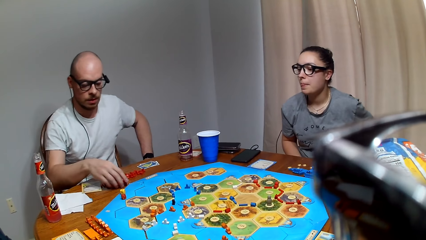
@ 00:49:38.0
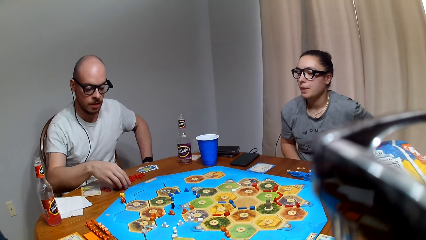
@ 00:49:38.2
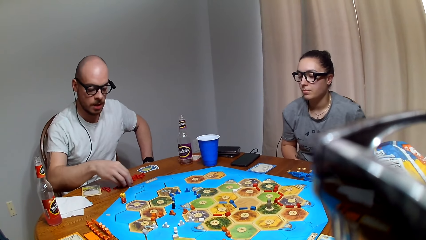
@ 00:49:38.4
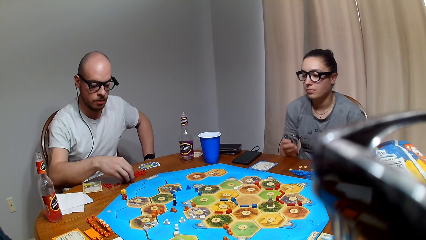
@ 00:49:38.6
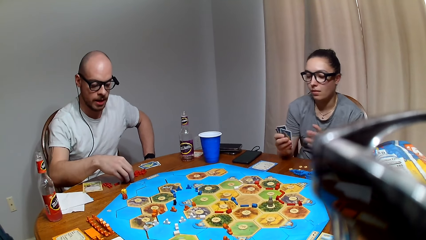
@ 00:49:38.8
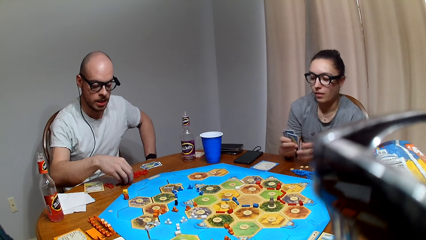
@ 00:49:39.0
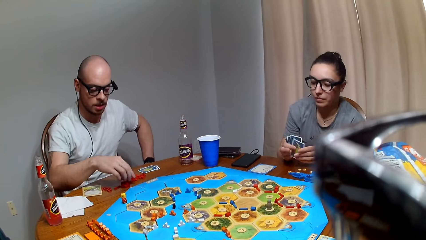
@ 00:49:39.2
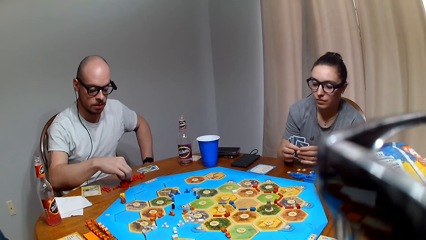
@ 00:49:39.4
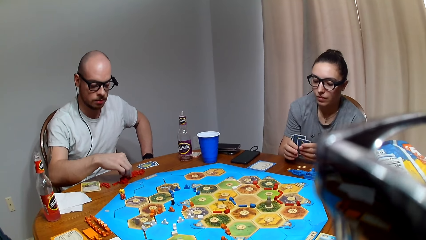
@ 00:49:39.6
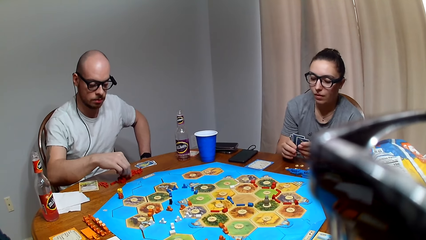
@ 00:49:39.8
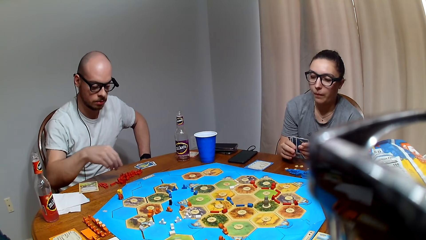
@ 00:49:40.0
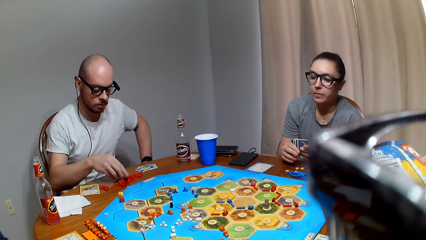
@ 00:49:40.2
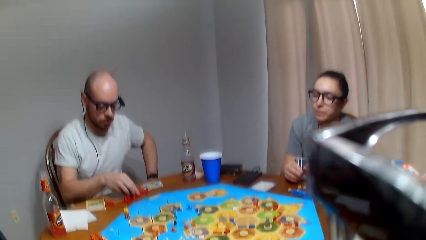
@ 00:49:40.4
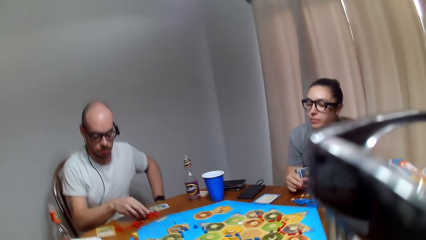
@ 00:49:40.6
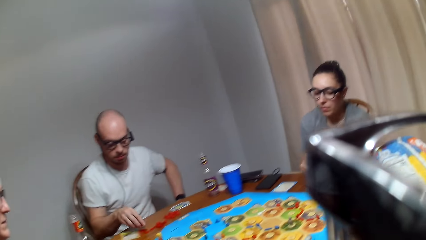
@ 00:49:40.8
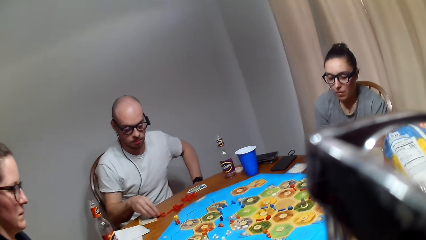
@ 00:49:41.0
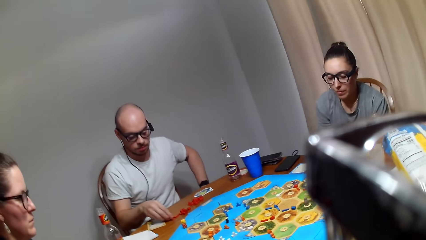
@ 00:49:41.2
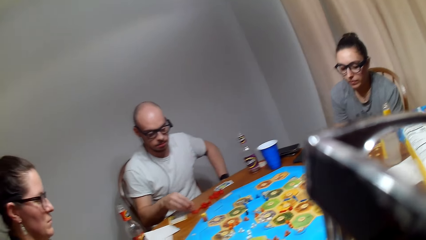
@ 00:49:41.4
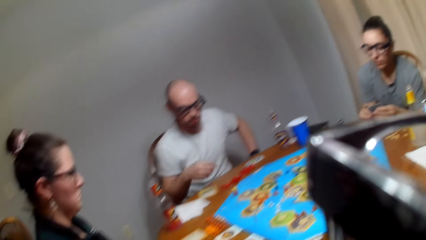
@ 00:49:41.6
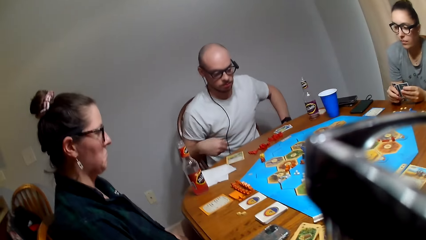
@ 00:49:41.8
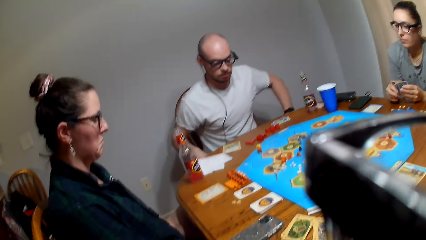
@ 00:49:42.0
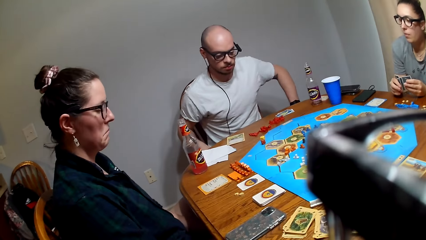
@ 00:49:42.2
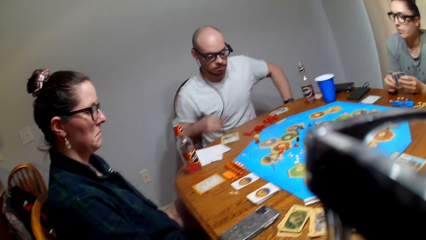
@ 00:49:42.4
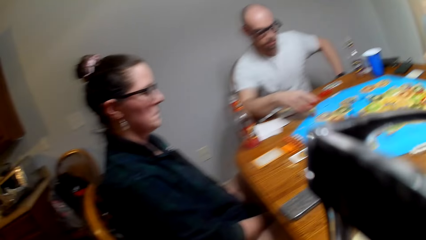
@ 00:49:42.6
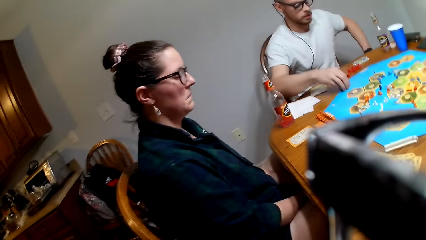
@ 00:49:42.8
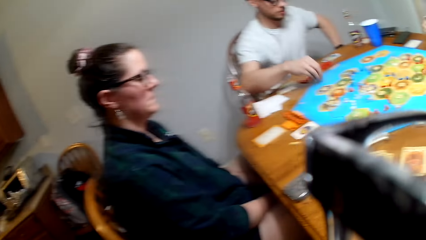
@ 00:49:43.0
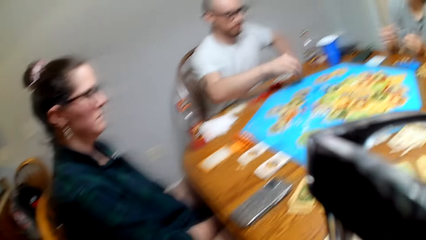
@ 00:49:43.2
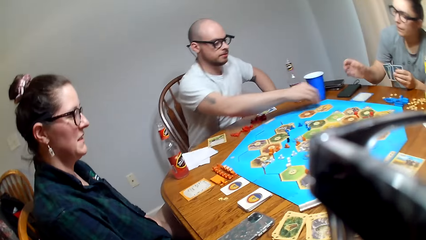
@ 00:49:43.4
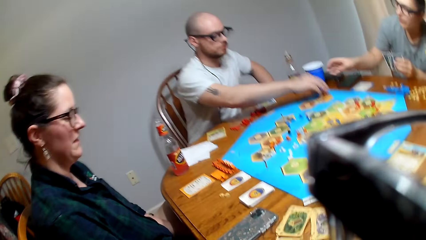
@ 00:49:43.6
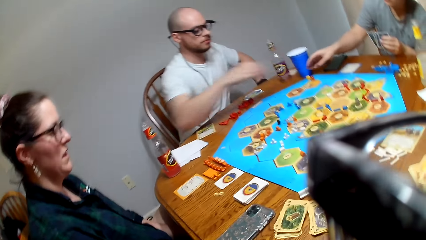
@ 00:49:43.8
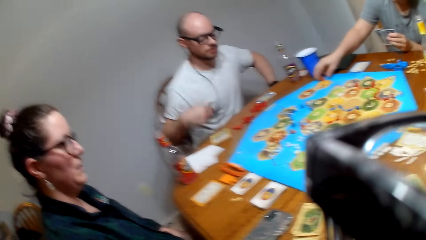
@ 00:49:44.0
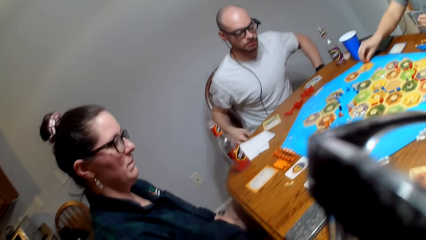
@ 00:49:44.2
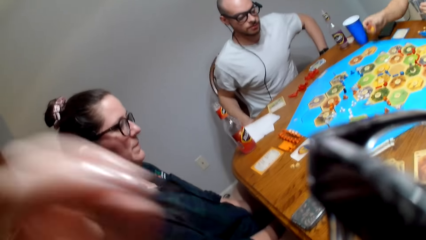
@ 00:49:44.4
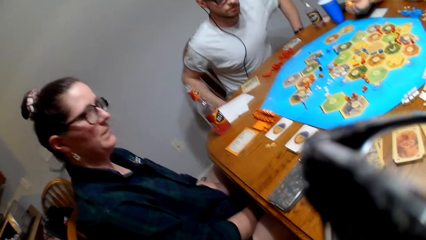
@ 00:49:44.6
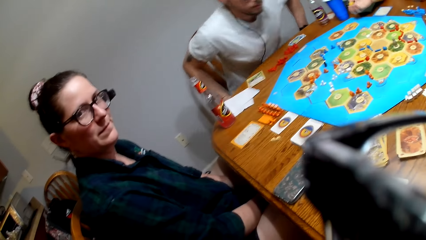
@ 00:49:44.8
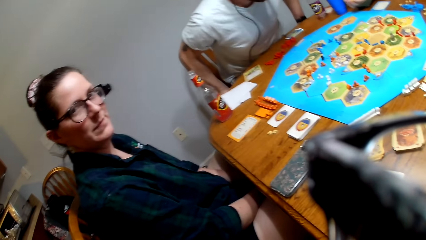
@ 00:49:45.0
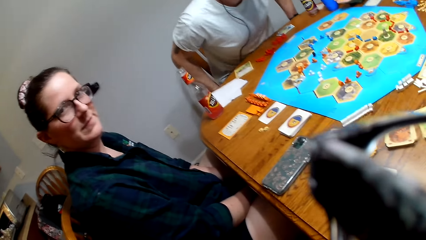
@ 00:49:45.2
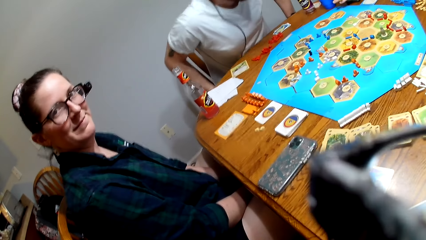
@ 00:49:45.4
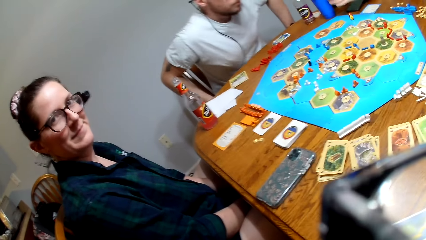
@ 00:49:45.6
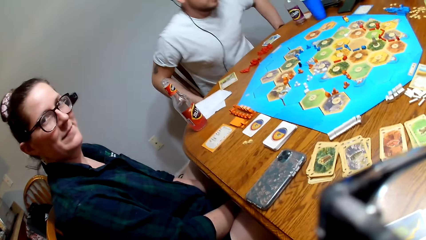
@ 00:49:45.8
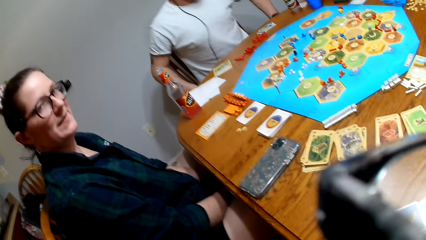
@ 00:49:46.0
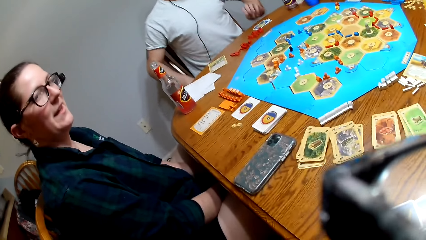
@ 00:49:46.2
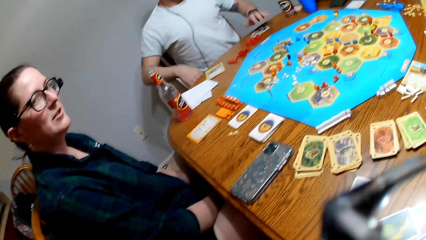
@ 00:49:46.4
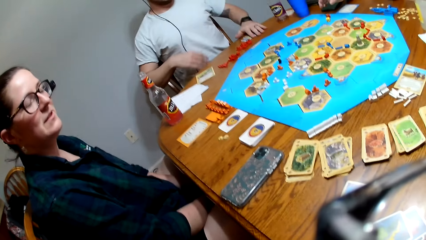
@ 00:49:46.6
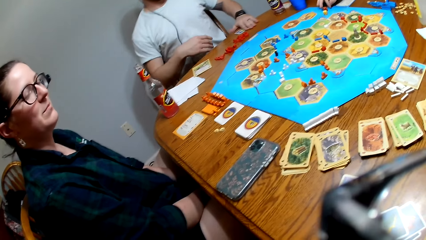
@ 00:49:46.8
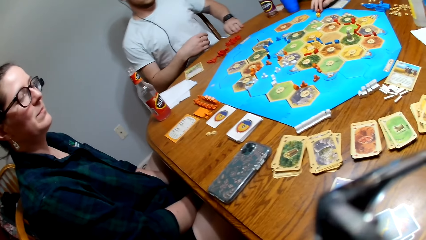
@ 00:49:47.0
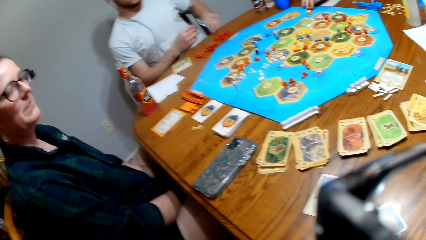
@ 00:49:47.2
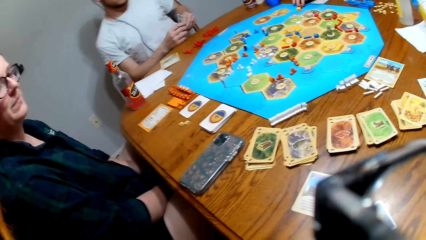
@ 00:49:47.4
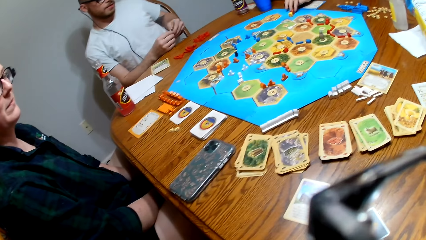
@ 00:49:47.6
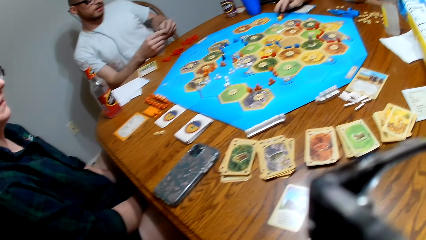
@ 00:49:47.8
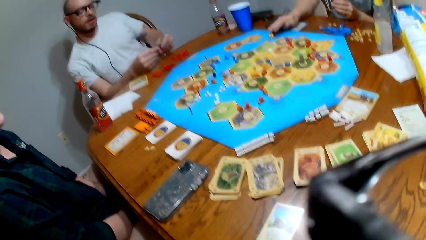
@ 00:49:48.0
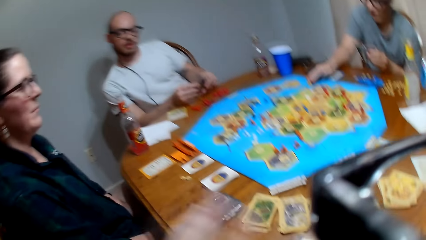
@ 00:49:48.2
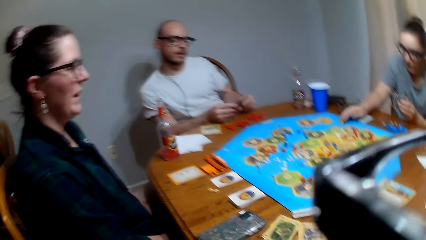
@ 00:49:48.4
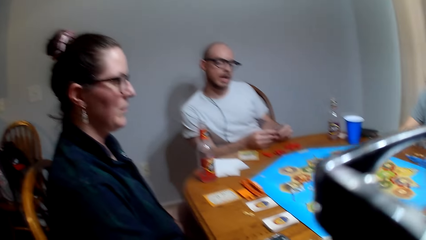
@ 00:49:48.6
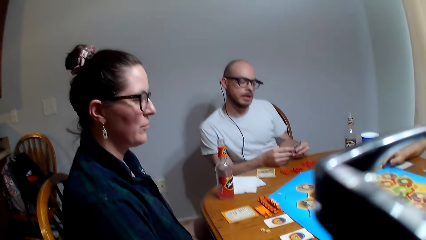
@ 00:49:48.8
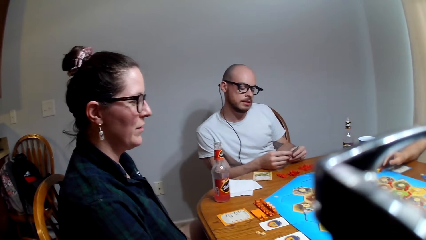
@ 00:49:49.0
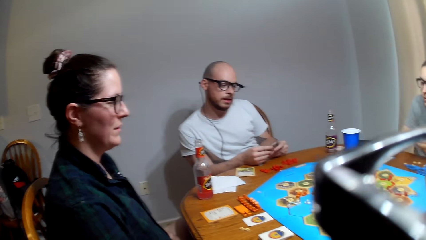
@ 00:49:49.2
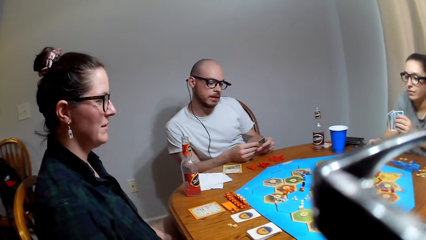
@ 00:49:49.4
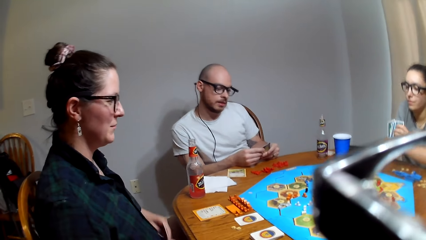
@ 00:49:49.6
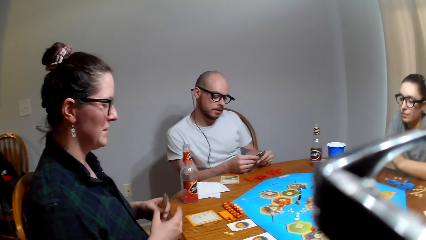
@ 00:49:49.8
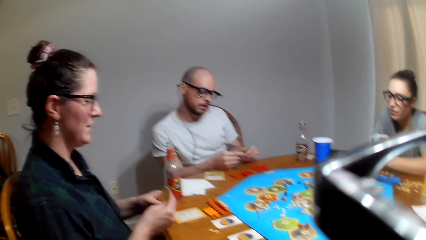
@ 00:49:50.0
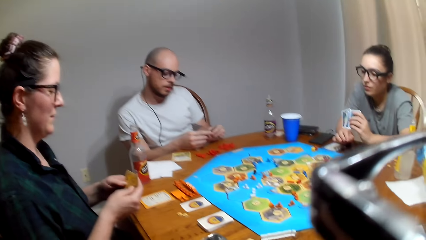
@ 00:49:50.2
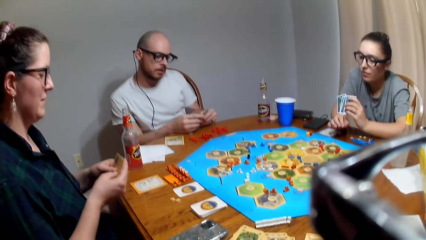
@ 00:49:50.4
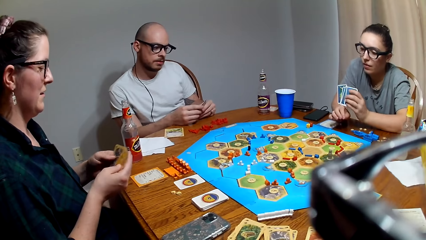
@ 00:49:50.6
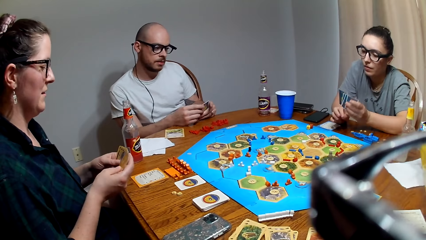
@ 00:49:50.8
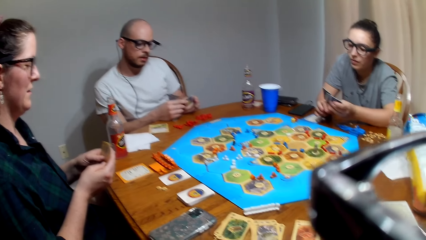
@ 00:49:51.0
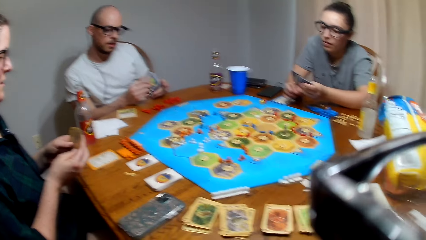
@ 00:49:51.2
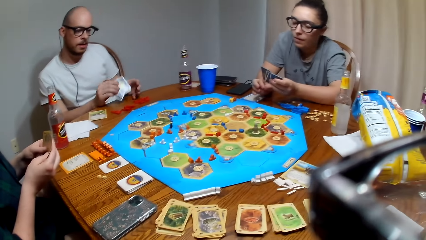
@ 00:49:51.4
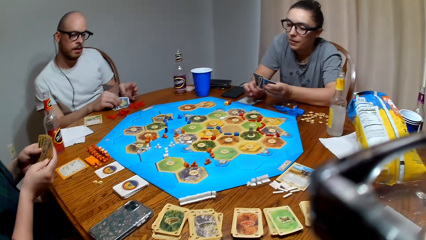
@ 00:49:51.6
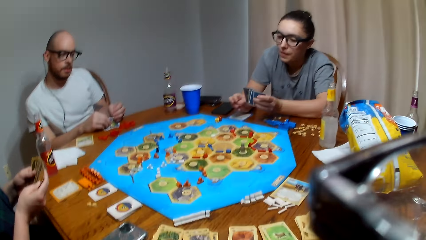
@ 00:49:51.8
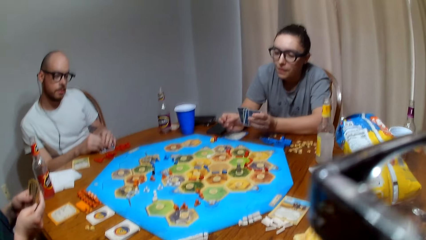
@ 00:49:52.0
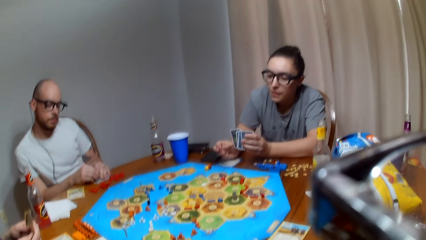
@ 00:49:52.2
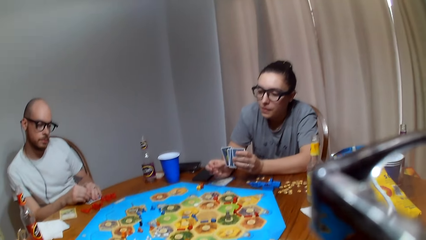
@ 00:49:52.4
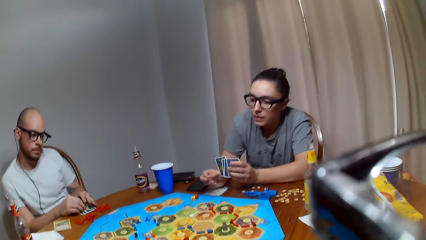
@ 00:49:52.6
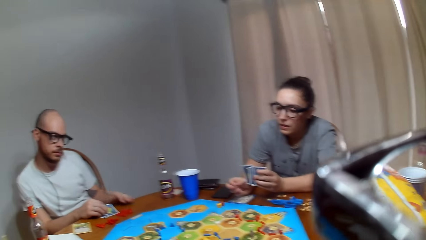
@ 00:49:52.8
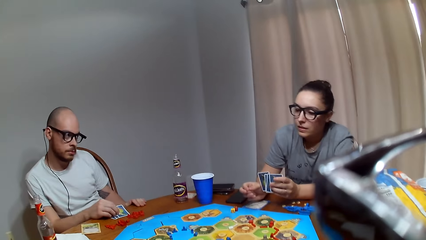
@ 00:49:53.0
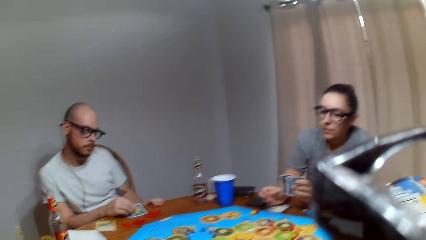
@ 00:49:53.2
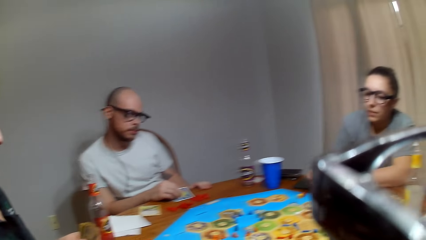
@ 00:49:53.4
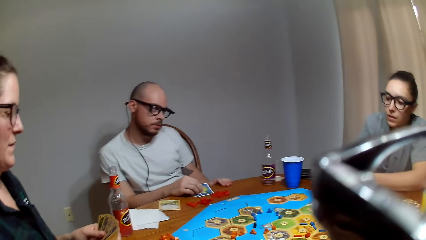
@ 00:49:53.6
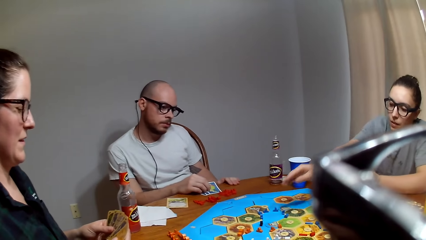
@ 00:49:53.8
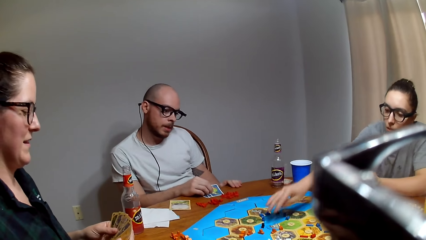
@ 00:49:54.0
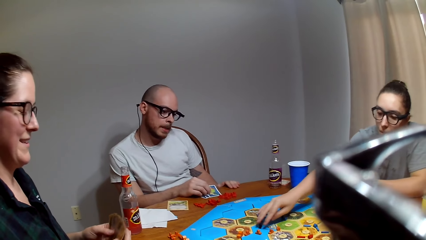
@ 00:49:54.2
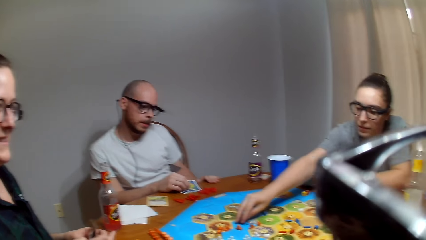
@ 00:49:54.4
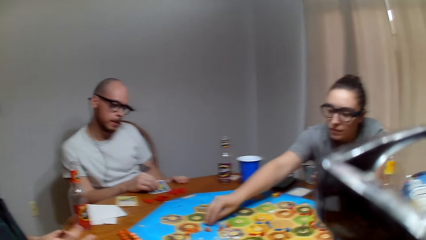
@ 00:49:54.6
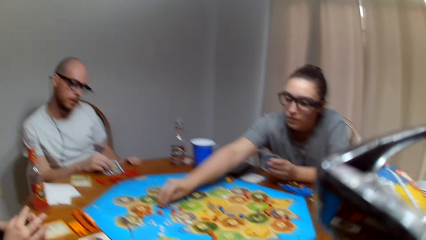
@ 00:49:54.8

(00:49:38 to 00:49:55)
A man moves roads on the table. He picks dice from the table and drops the dice on the catan settler board. The camera wearer raises the left hand towards something. A lady drops dice on the catan settler board. The man picks cards from the table.
